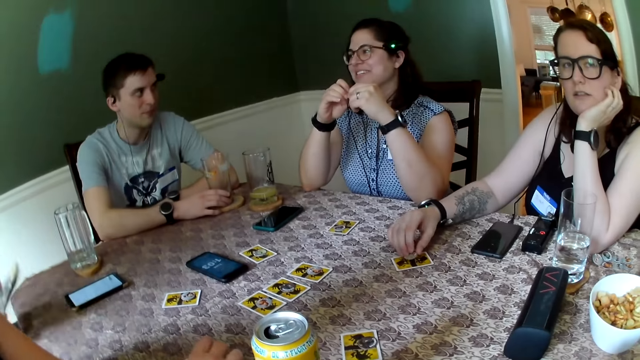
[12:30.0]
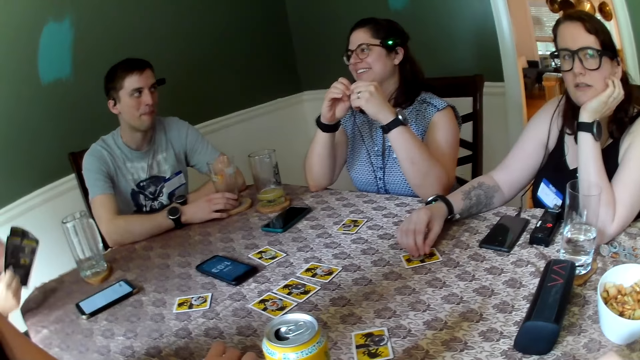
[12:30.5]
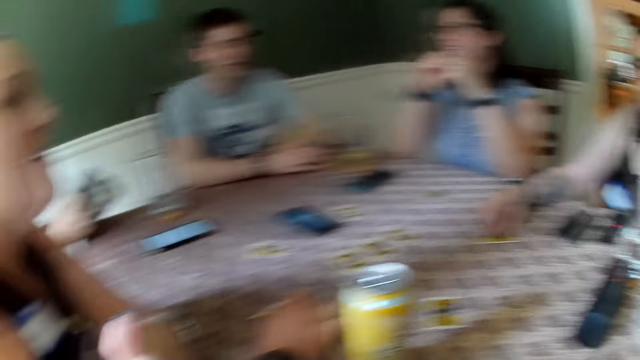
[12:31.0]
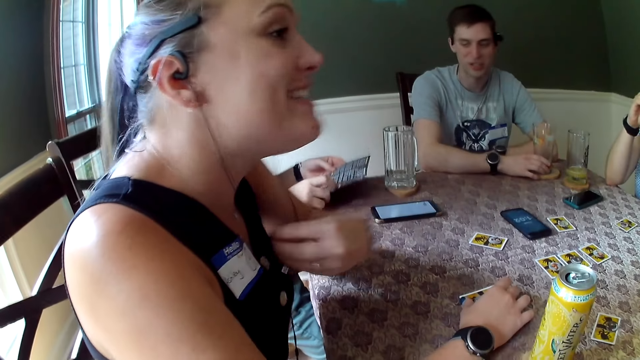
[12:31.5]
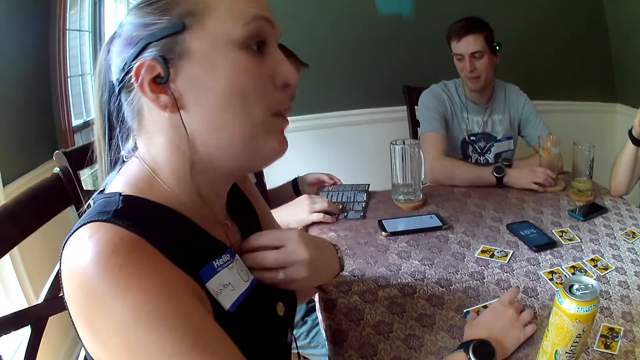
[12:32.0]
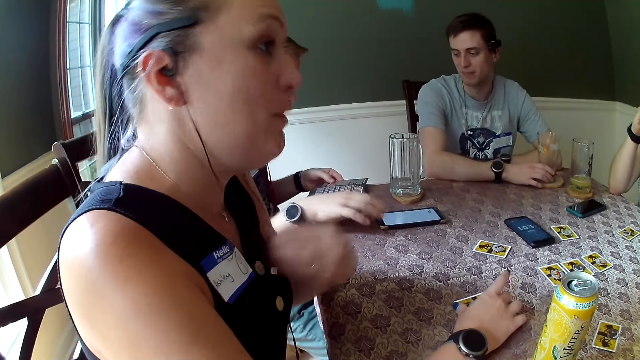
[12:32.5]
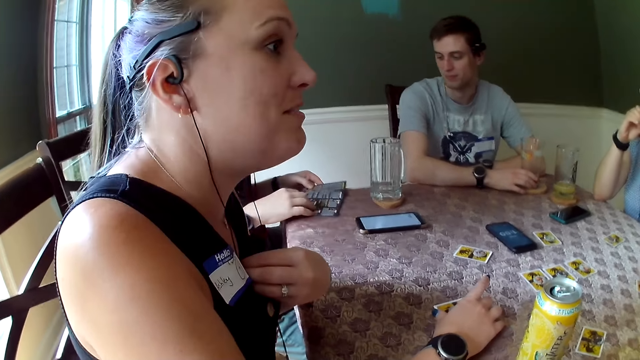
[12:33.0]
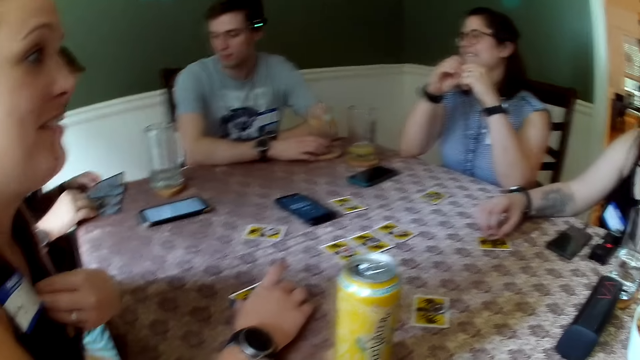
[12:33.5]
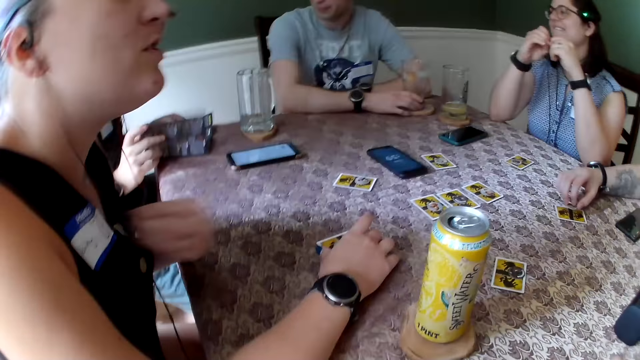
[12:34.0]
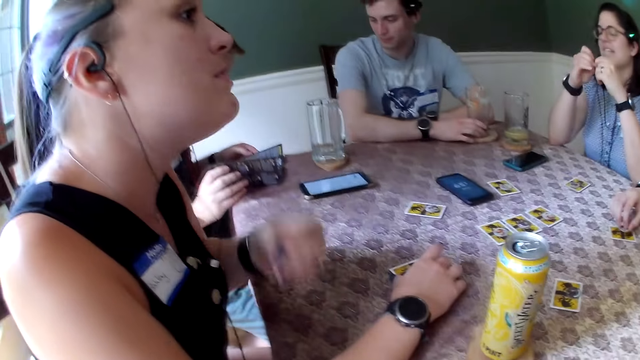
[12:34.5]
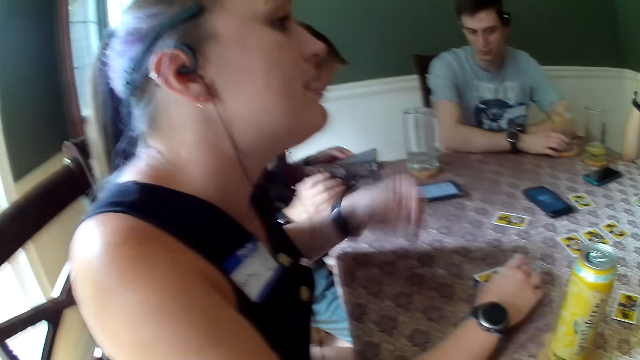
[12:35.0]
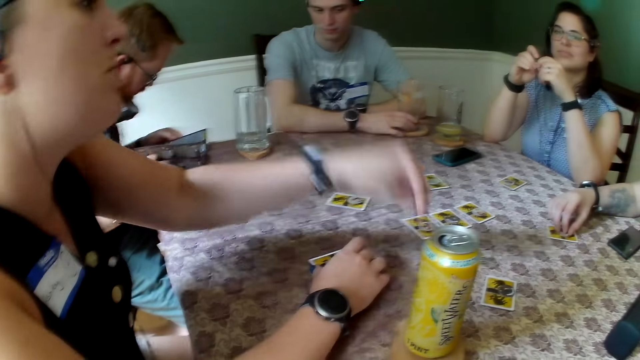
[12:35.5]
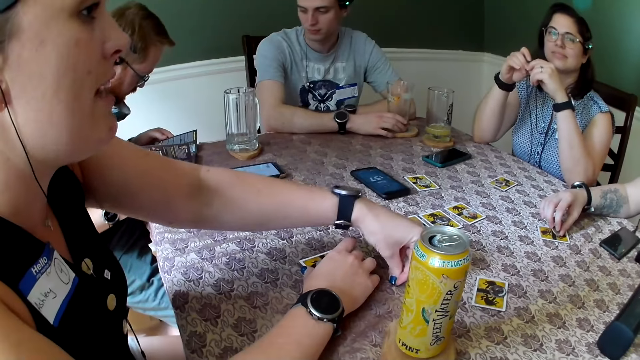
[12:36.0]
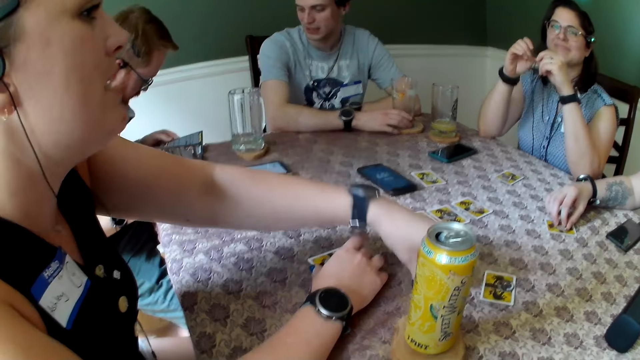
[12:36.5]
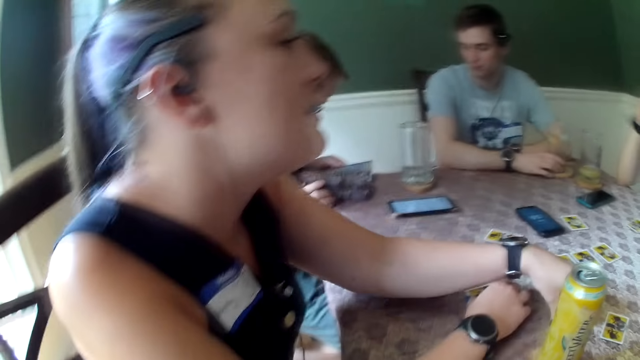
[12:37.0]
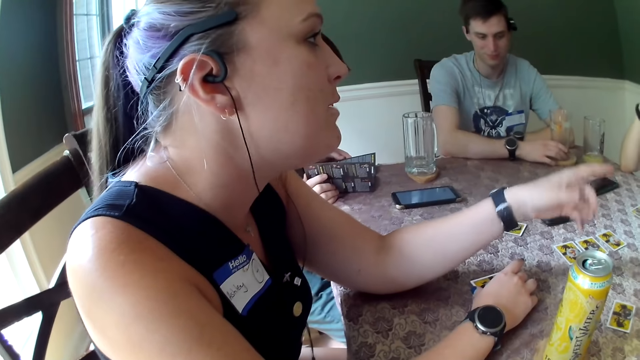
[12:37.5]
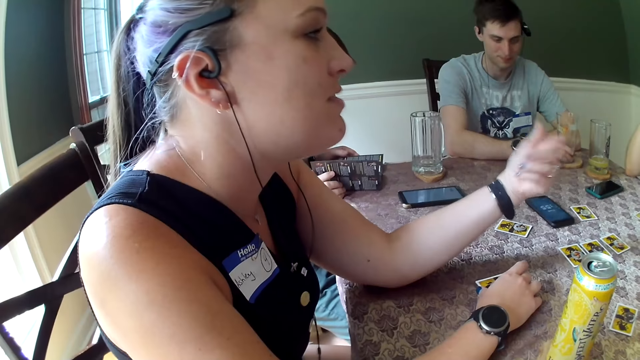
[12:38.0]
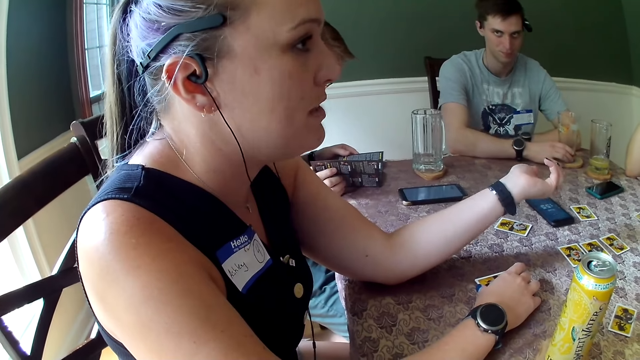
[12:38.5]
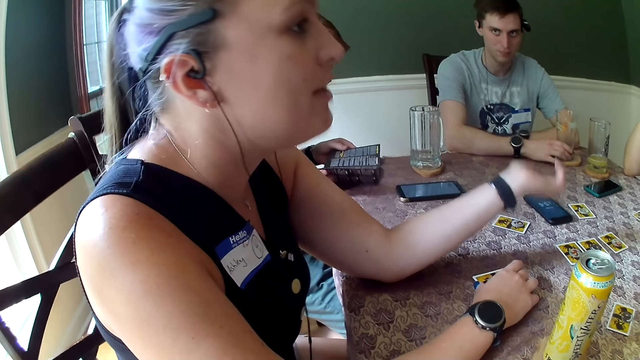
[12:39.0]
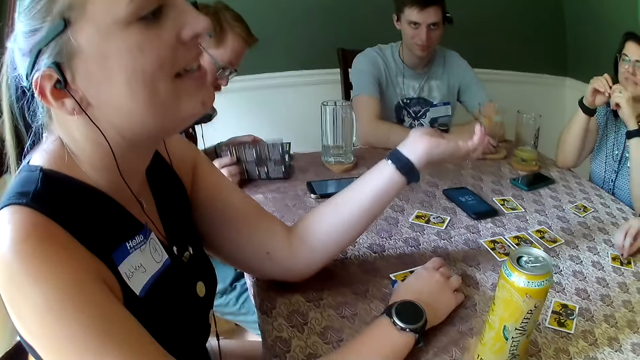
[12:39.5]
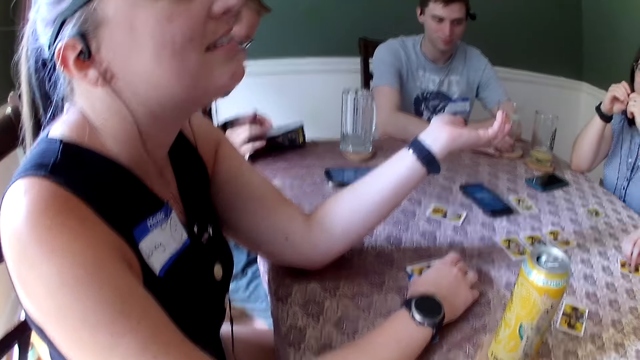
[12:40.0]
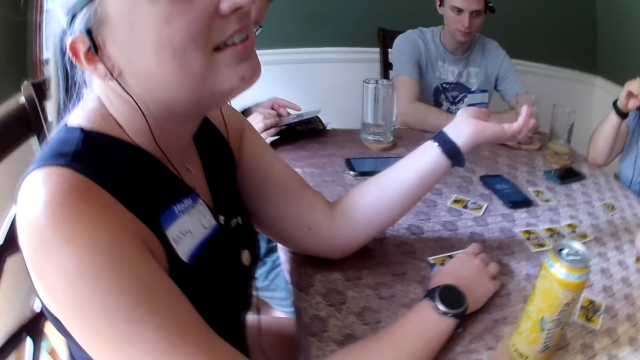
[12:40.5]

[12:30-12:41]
The camera wearer stares at the lady. The man holds the paper with both hands.

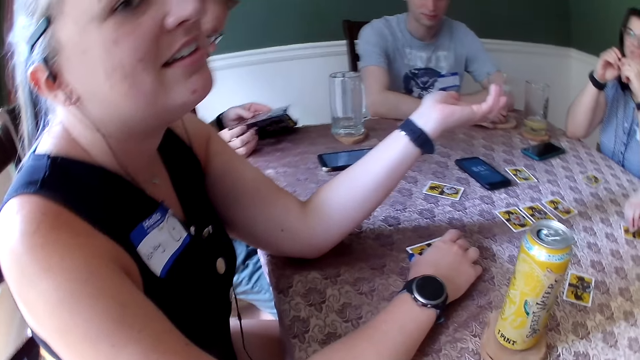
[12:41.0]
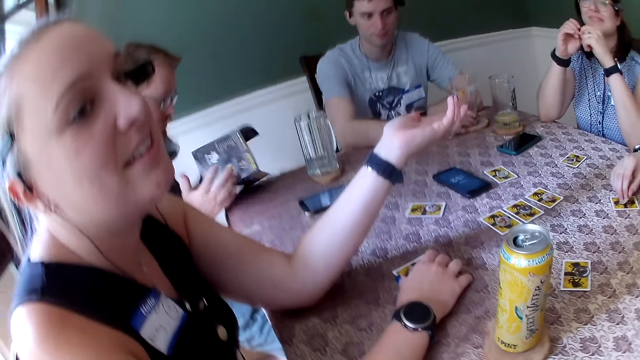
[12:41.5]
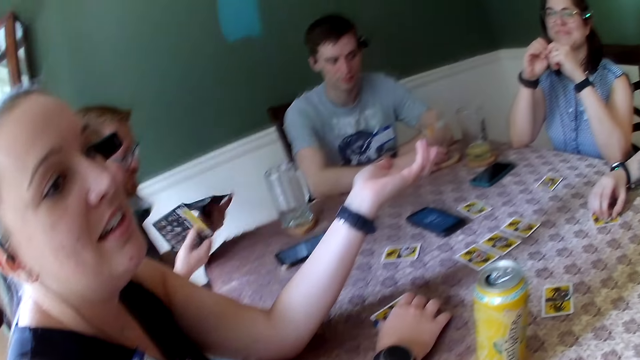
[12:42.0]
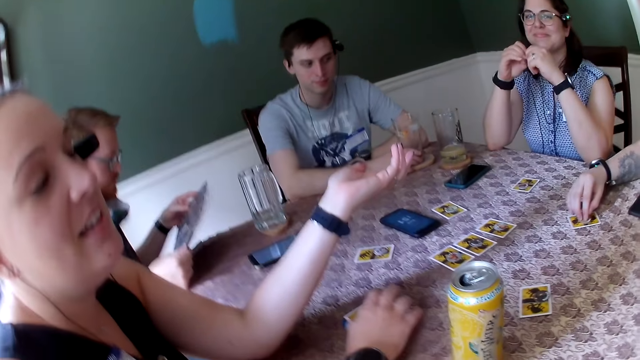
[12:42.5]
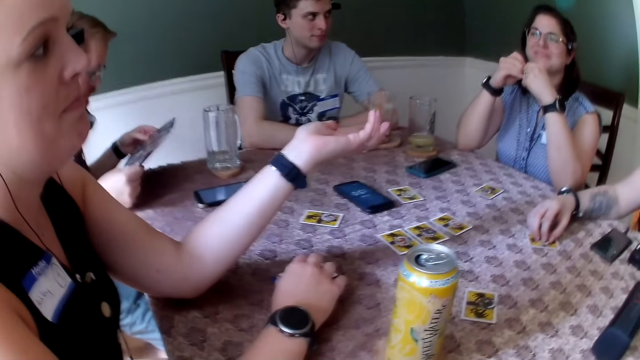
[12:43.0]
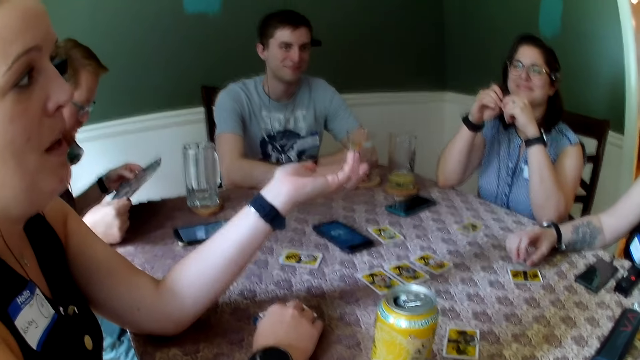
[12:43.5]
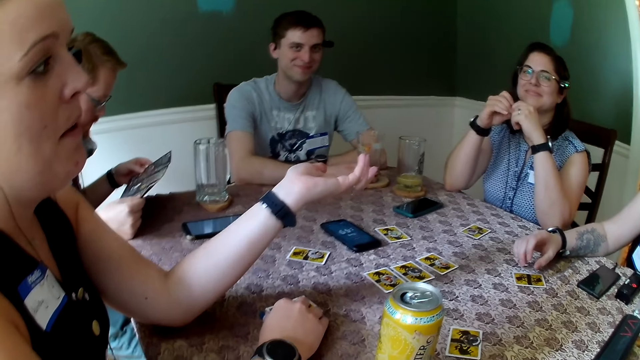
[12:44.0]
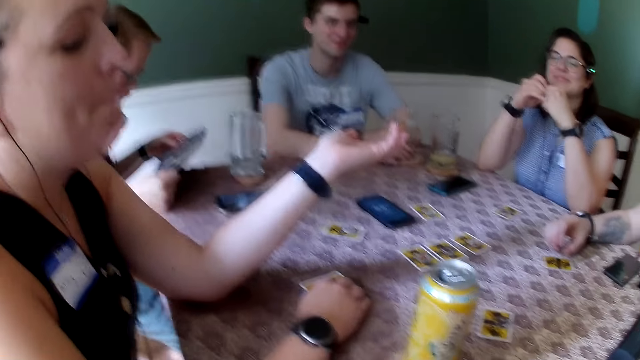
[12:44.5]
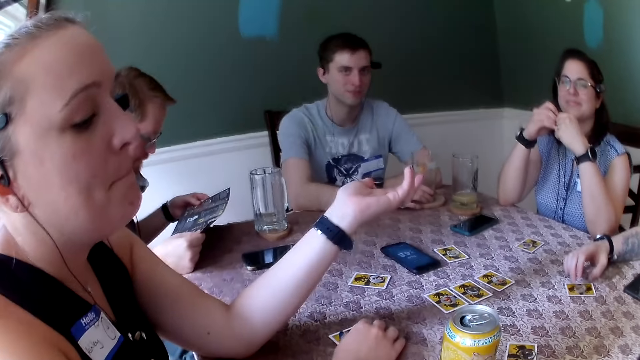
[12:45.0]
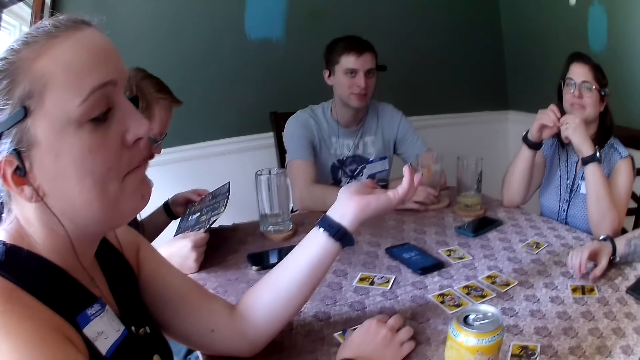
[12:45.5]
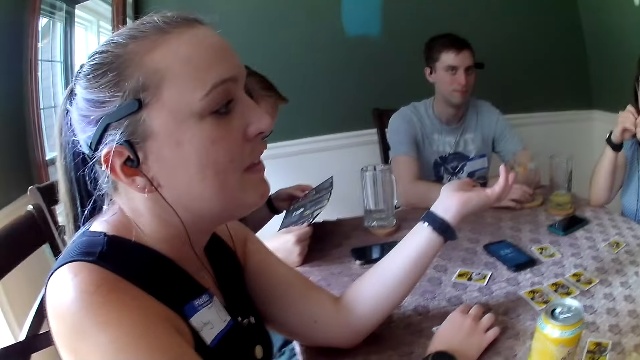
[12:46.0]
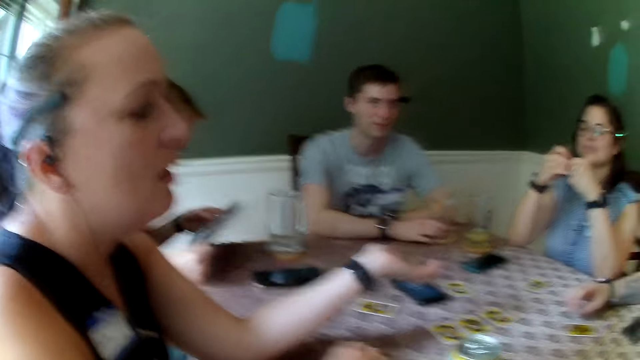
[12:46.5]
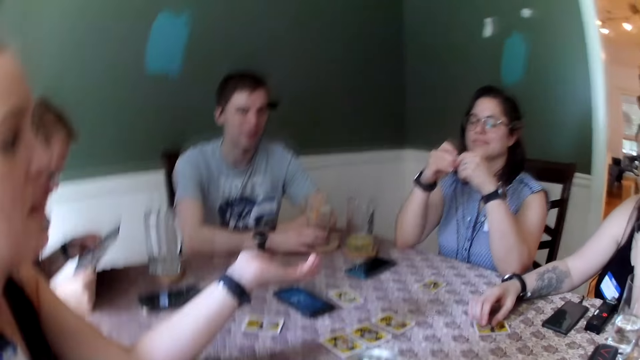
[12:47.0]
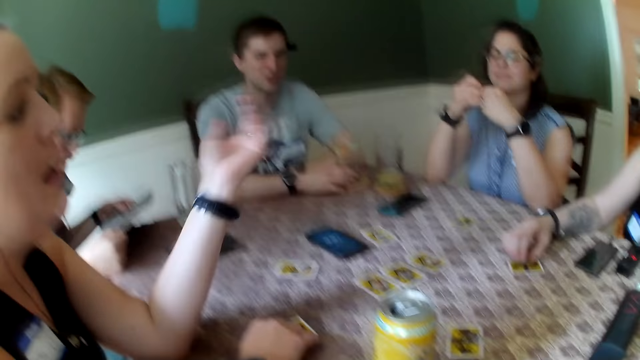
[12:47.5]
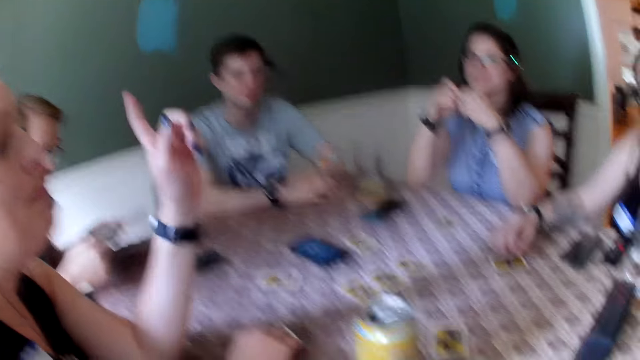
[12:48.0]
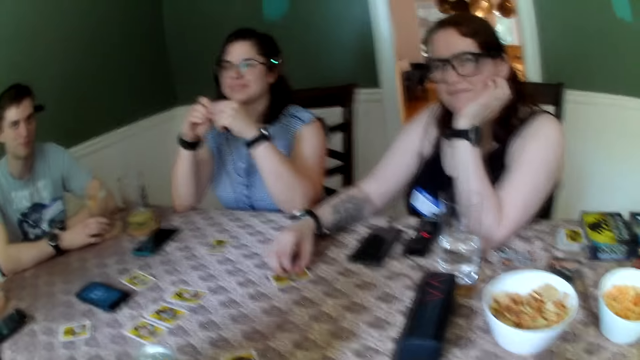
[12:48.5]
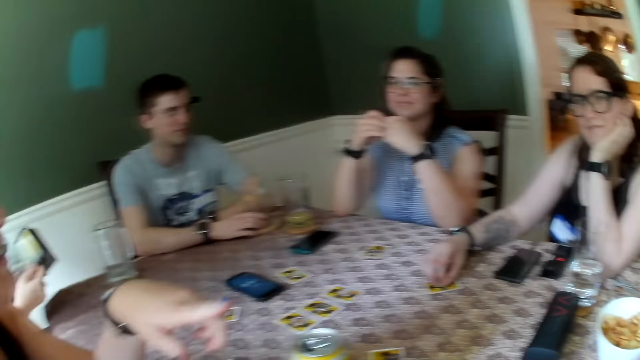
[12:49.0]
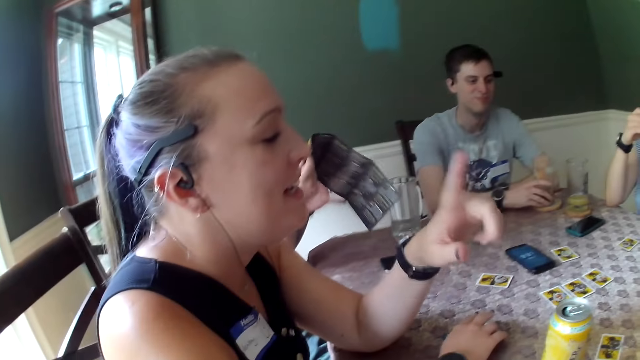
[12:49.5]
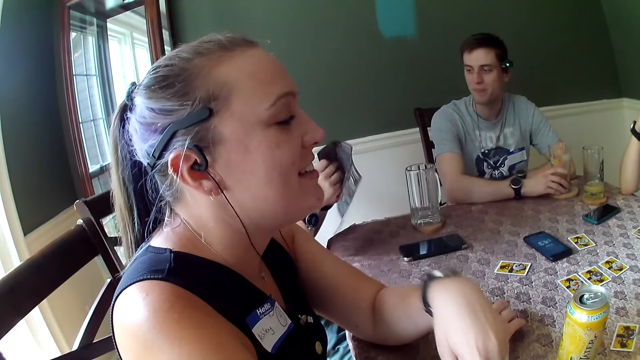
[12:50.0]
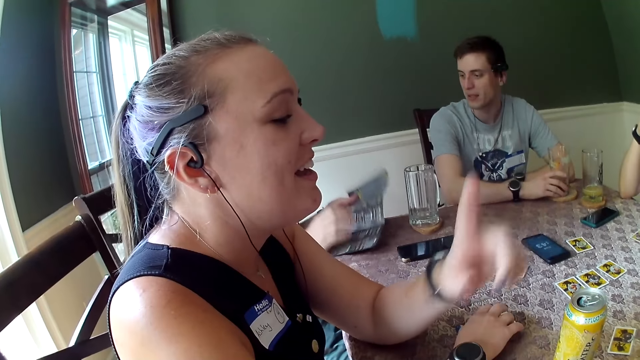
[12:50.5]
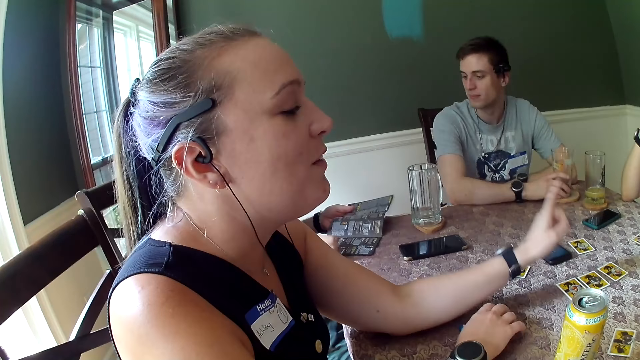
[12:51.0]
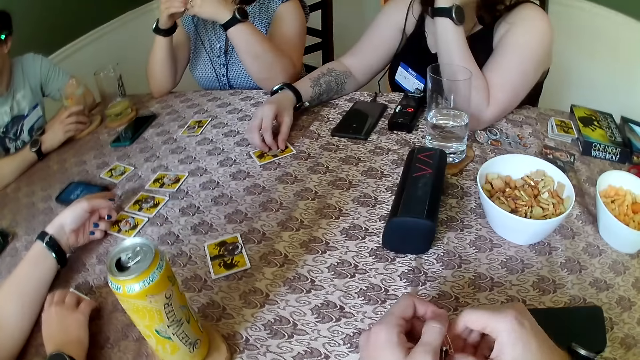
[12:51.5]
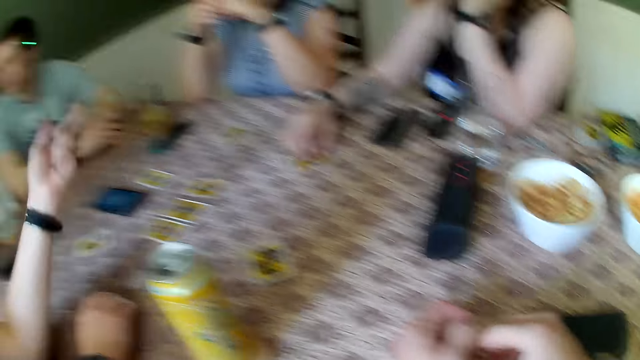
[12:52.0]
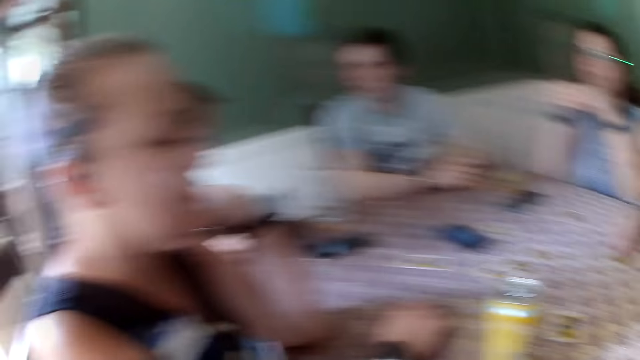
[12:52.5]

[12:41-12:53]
The man reads a booklet.
